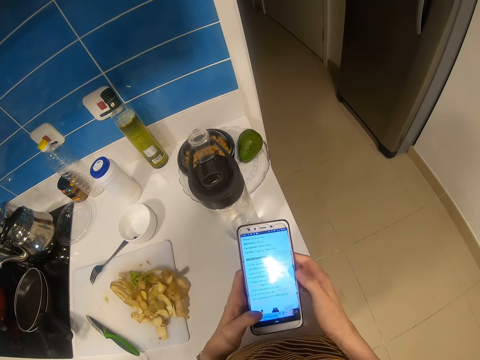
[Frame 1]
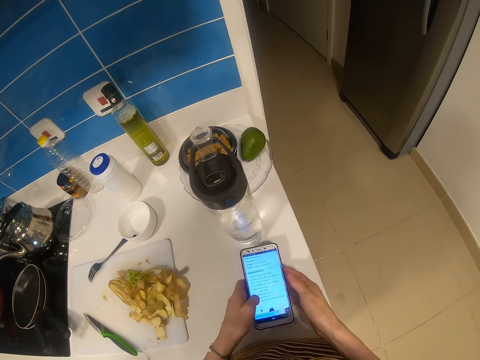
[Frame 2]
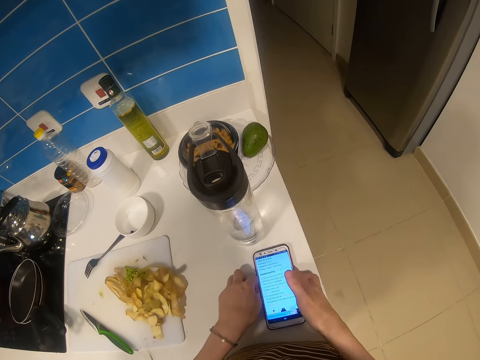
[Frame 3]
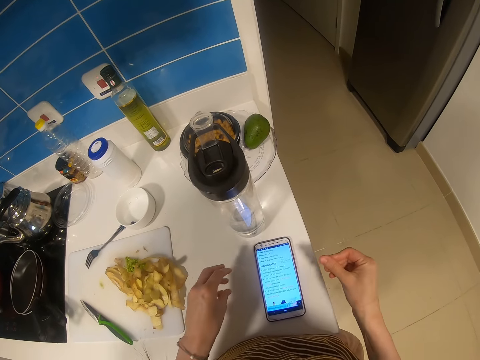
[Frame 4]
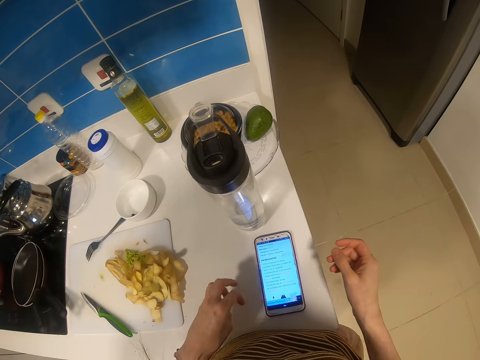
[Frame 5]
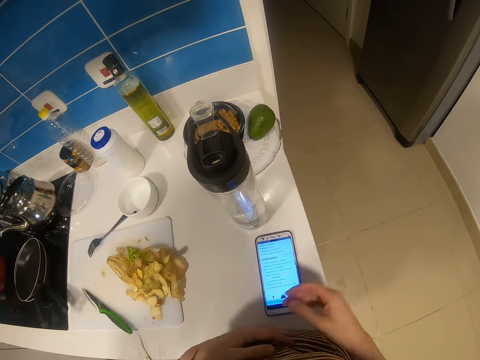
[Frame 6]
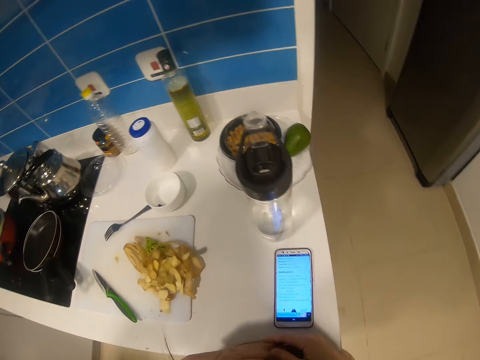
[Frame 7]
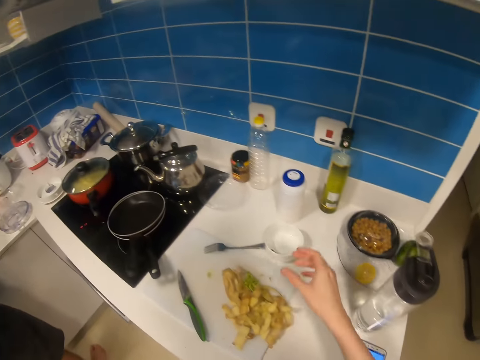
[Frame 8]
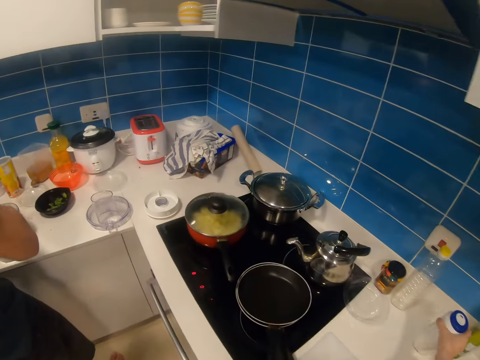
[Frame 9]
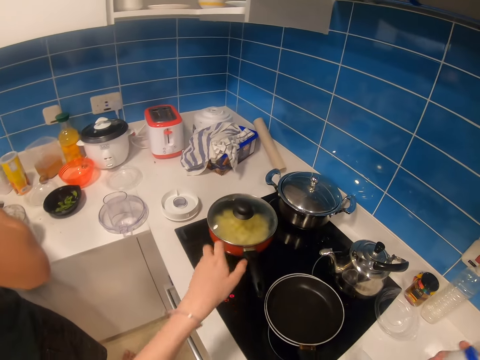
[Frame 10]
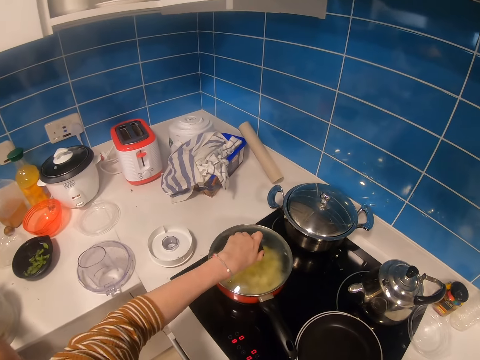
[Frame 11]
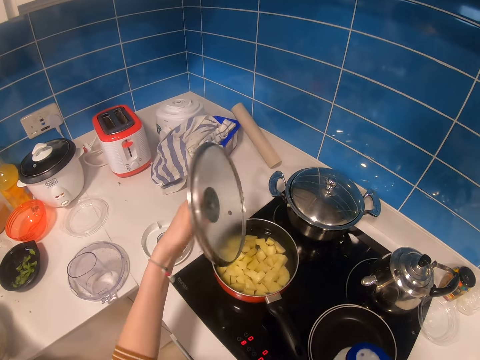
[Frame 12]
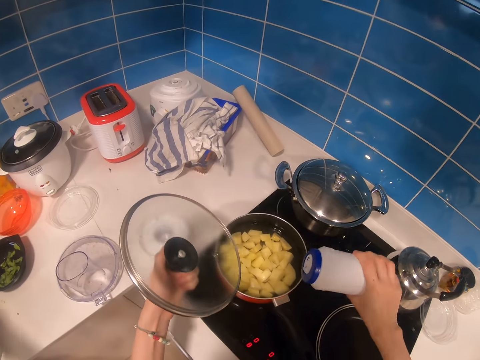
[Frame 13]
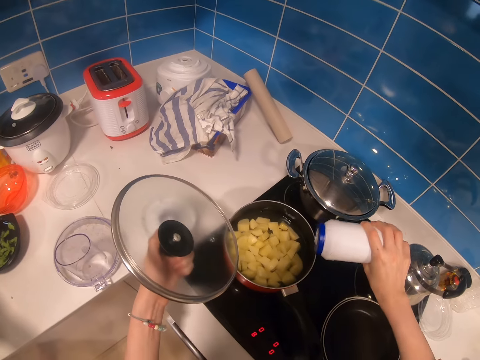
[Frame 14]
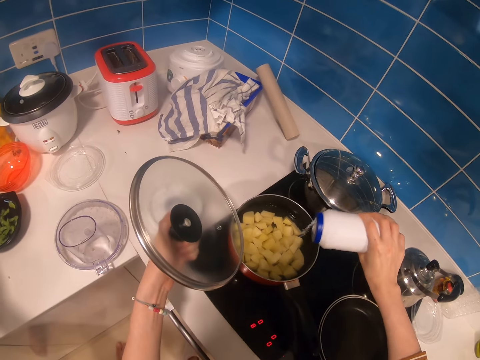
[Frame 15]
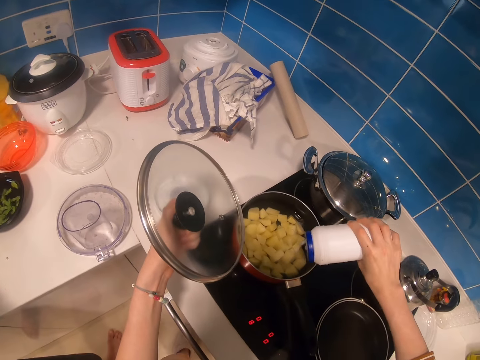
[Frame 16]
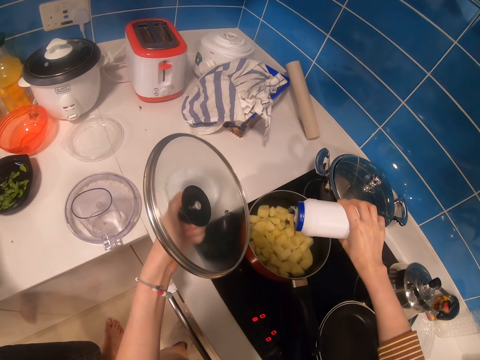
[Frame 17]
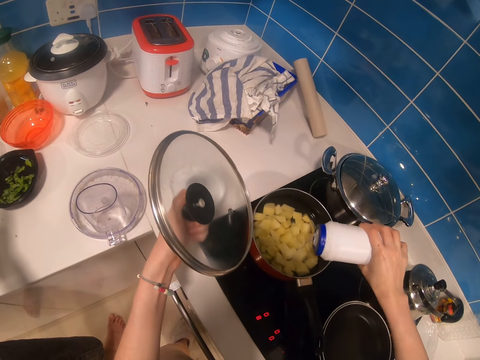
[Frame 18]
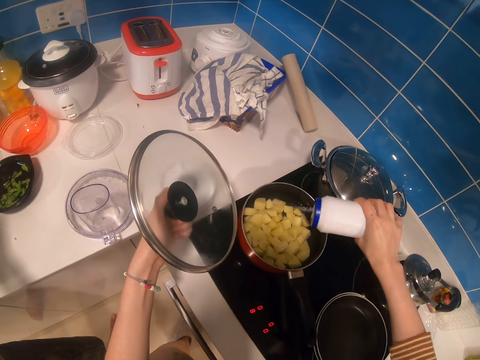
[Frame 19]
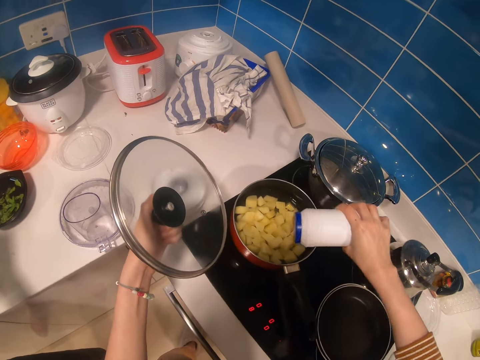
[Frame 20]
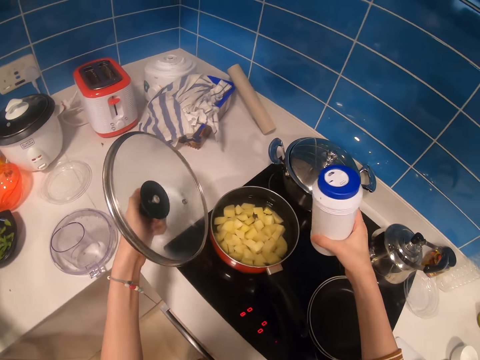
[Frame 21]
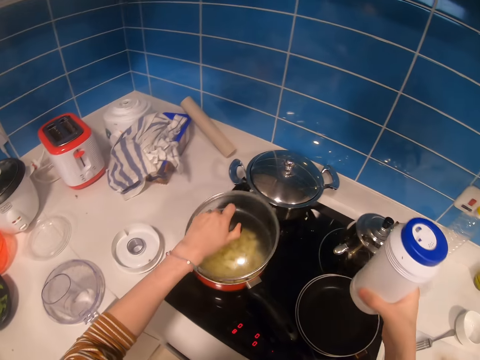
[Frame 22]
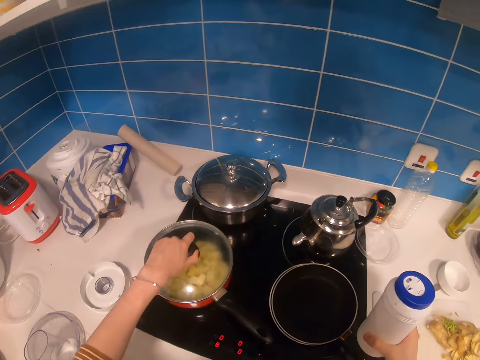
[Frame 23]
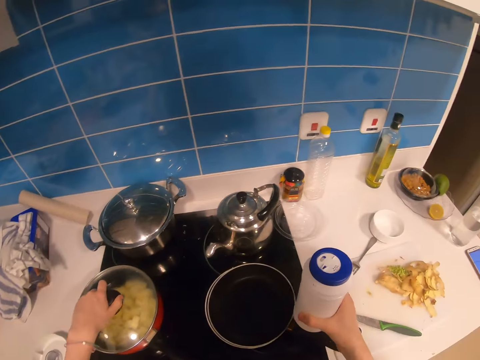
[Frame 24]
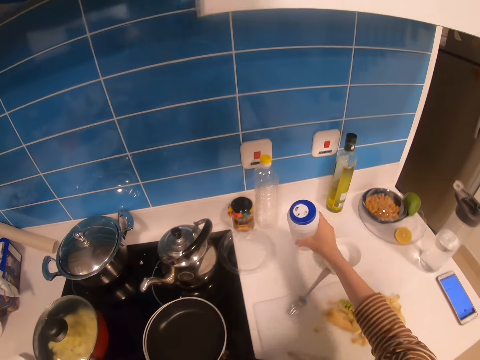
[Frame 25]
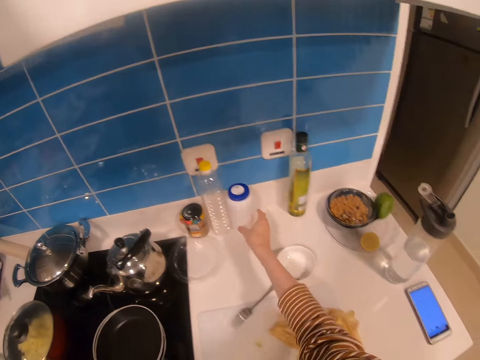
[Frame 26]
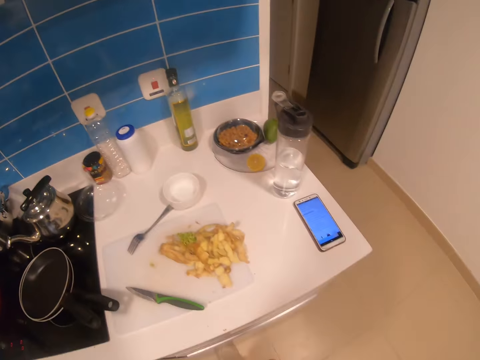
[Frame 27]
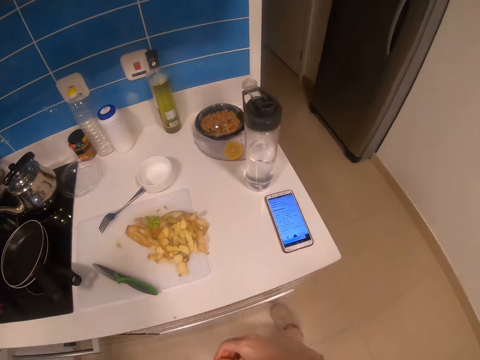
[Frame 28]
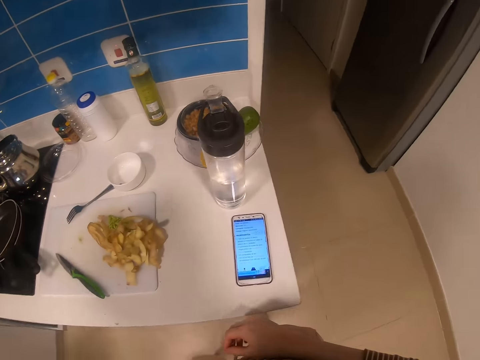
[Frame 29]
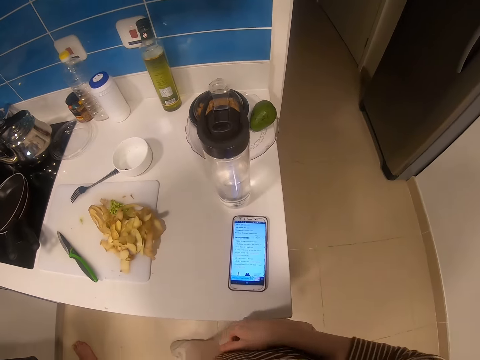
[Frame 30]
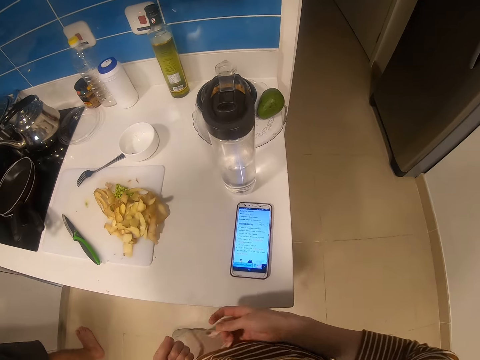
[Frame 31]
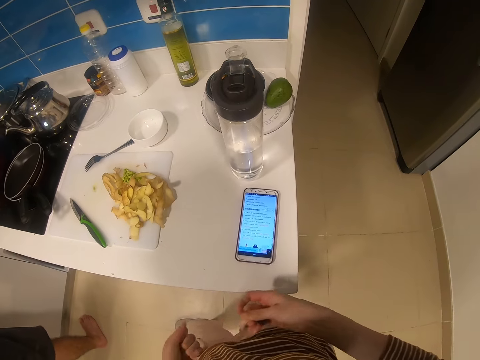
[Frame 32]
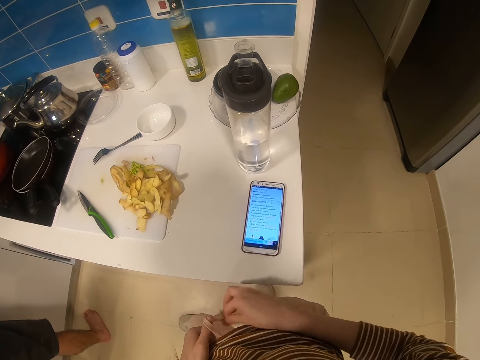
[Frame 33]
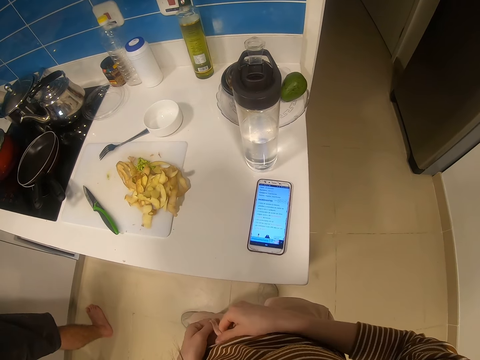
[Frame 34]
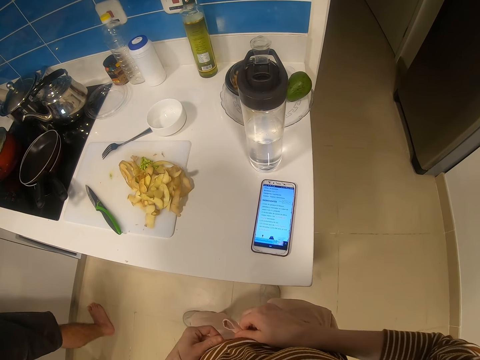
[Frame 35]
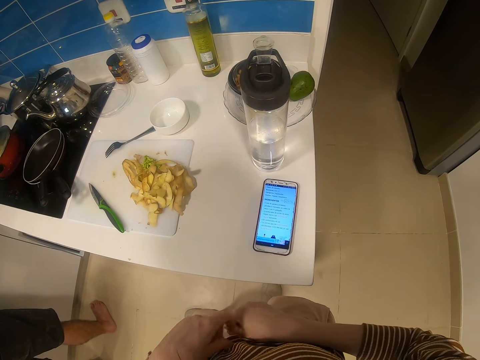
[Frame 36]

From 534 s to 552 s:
The camera wearer places the phone on the counter. They pick up salt from the counter. They open the pan on the cooker. They add salt to the water and Irish potato slices. They close the pan on the cooker with the pan lid. They place the salt container on the counter. They tighten the apron.

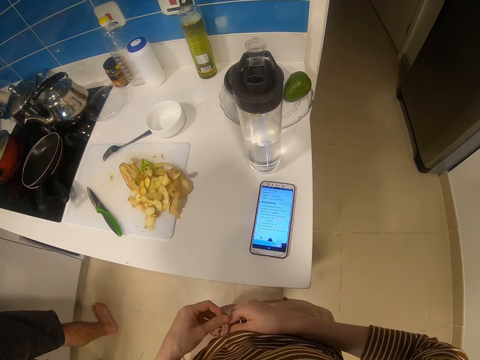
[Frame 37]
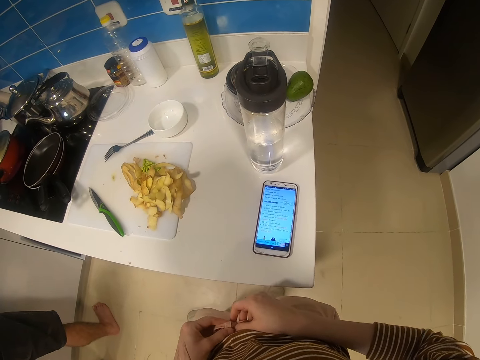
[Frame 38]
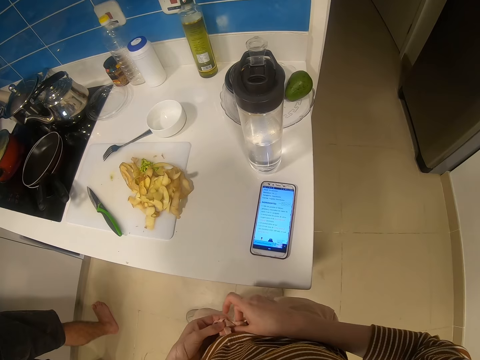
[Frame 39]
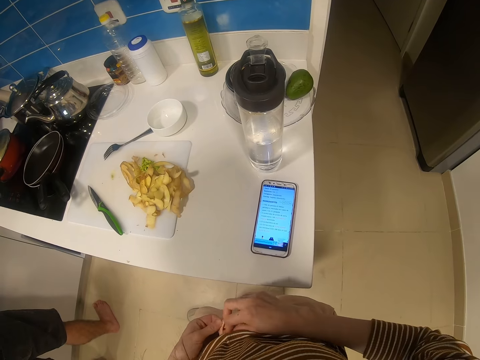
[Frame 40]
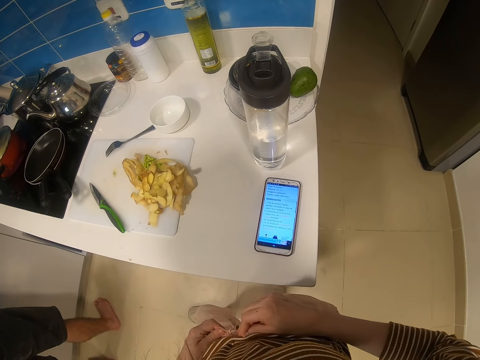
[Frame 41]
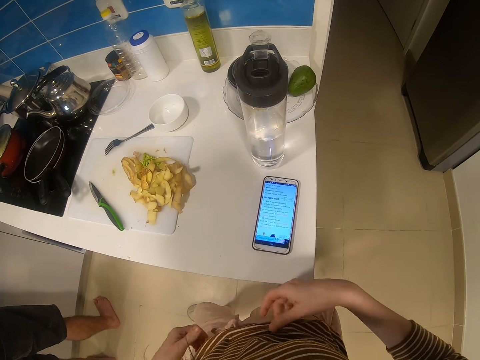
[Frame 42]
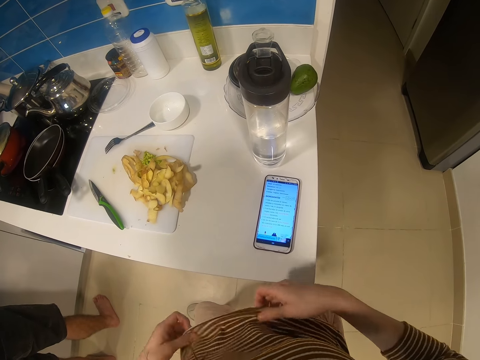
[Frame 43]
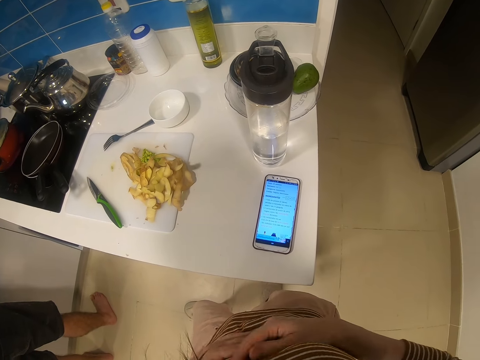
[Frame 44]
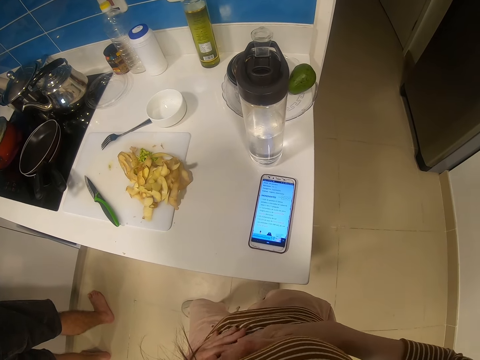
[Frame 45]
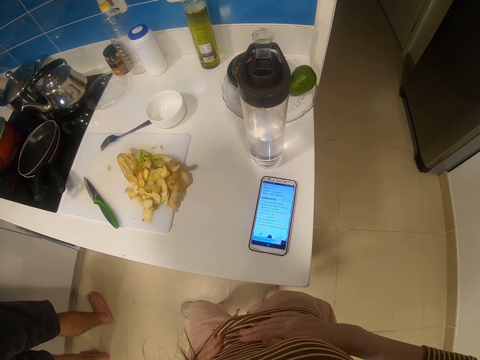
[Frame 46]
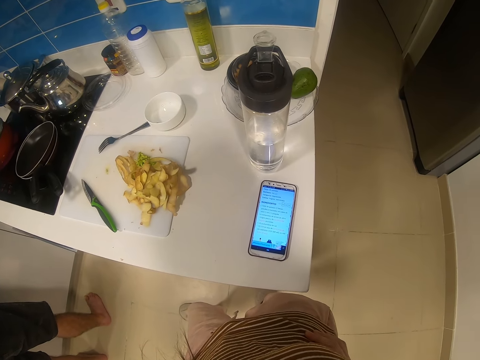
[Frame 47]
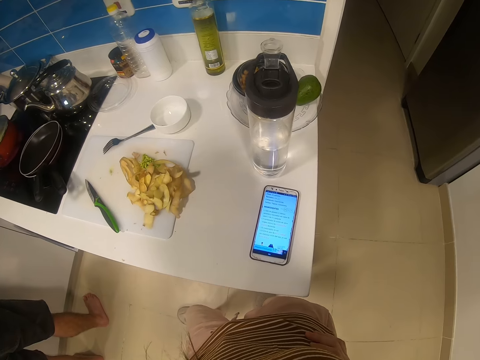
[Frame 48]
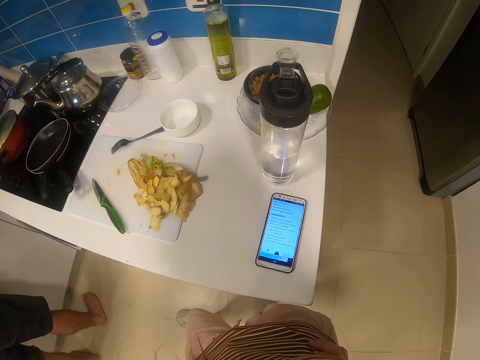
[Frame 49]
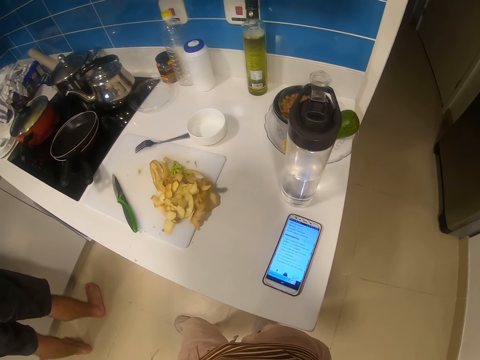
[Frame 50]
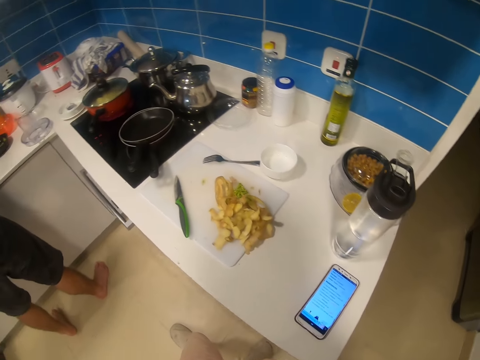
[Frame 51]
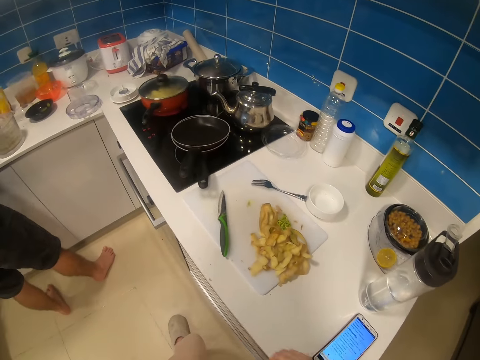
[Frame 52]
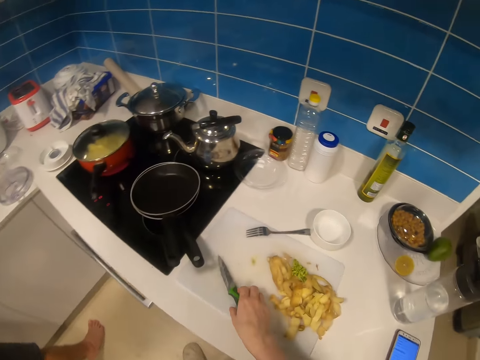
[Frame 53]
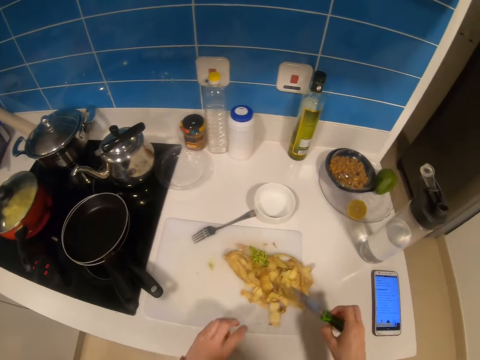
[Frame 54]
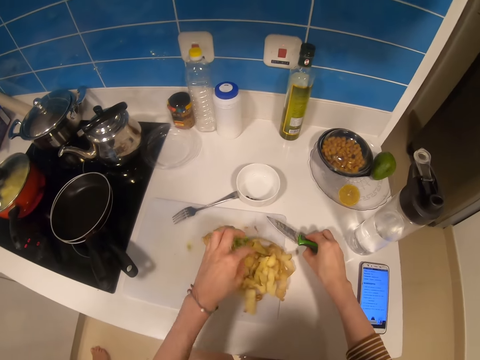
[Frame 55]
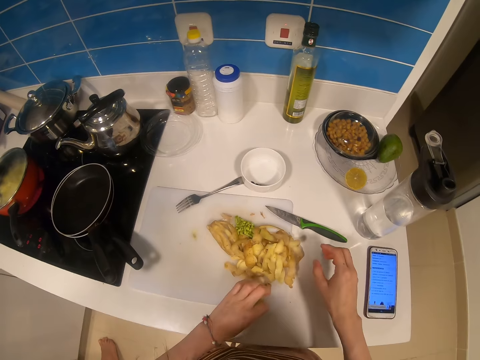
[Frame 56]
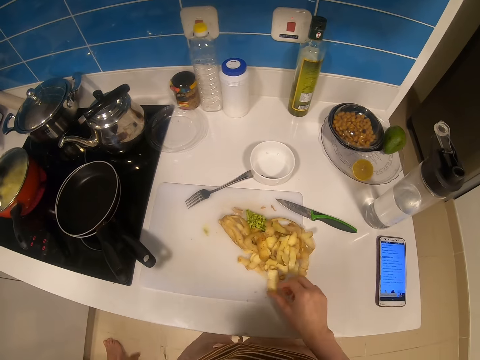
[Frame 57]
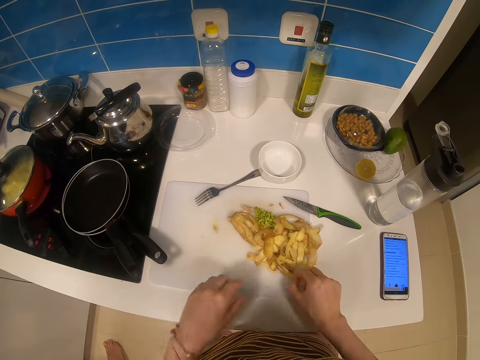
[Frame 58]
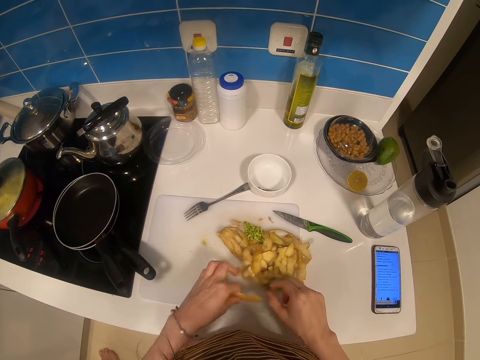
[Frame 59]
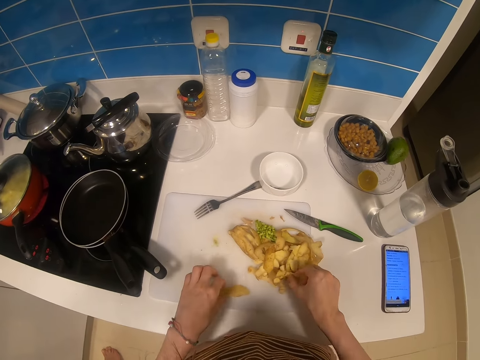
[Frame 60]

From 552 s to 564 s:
The camera wearer ties a rope on her trousers. She adjusts her shirt and holds her shirt. She picks up a knife. She touches the potato skins. She drops the knife. She picks up a potato skin, holds the potato skin and drops the potato skin.
